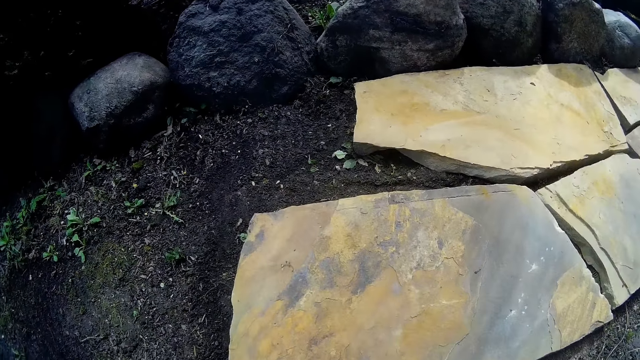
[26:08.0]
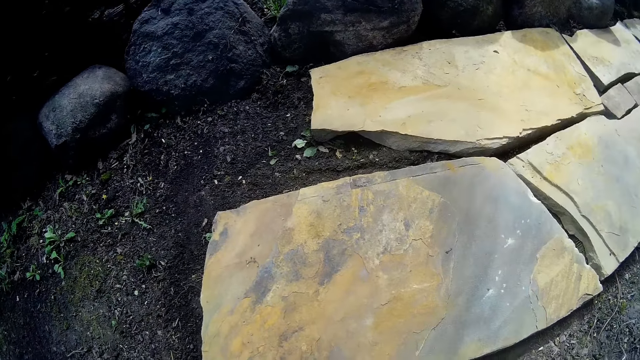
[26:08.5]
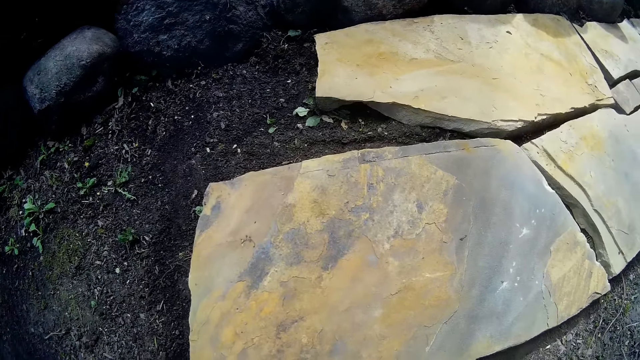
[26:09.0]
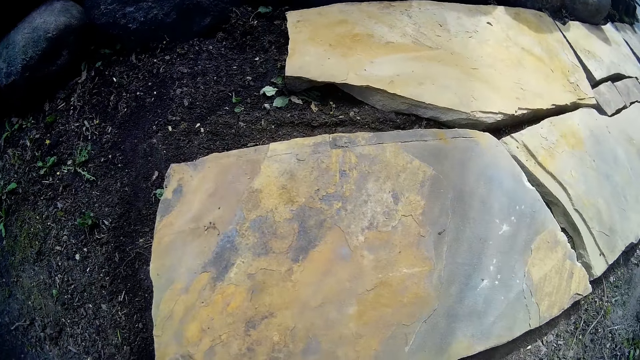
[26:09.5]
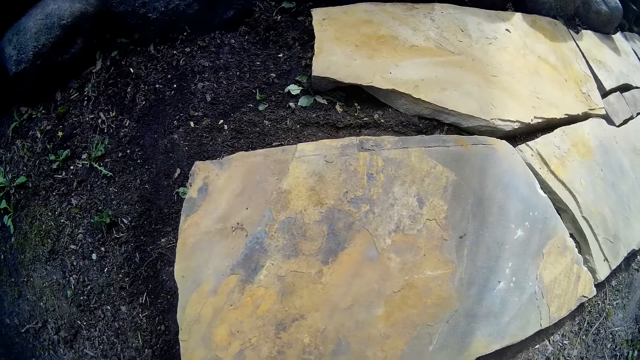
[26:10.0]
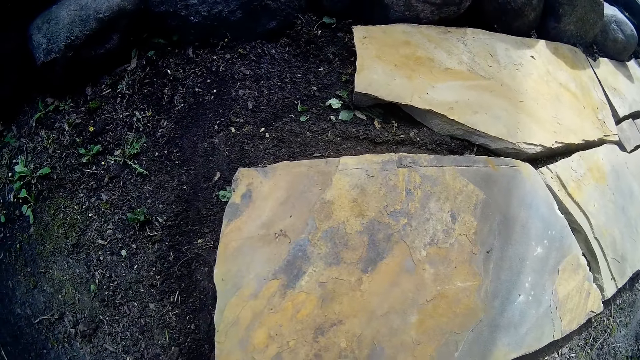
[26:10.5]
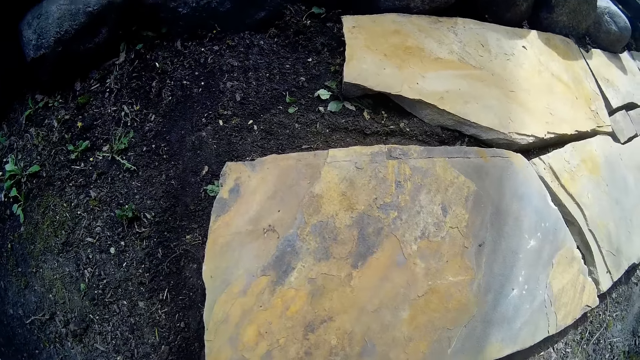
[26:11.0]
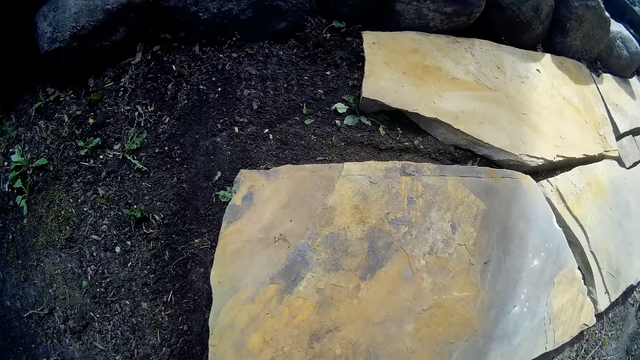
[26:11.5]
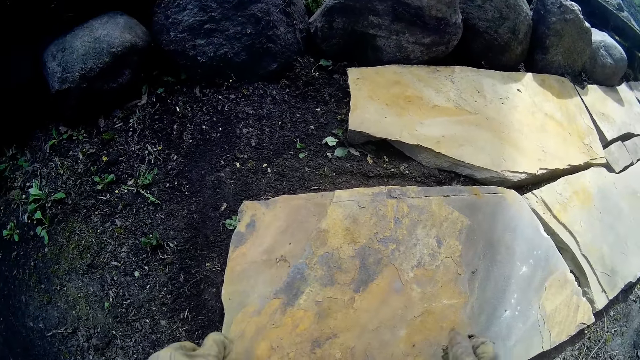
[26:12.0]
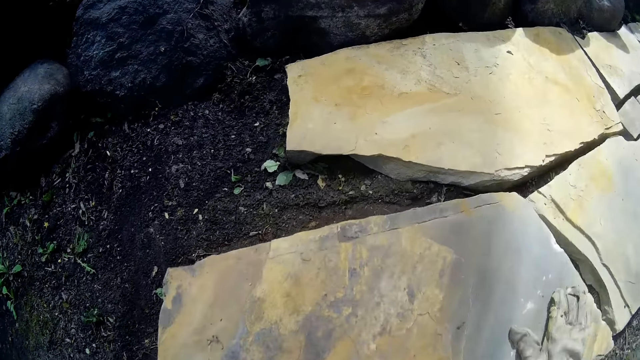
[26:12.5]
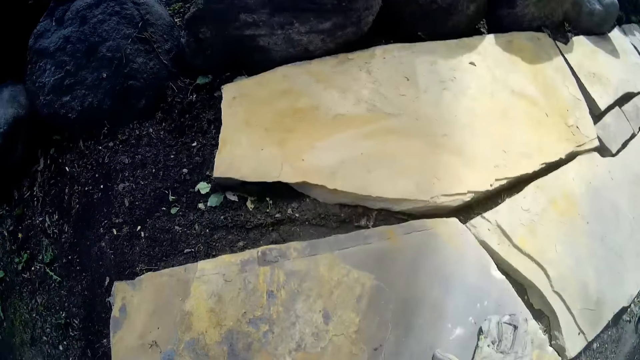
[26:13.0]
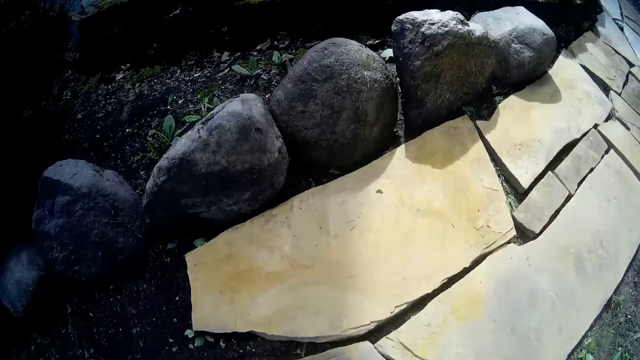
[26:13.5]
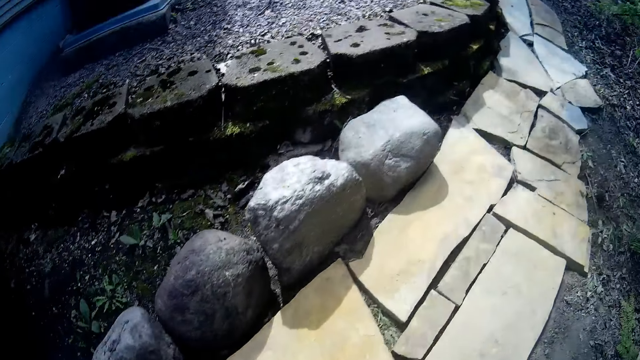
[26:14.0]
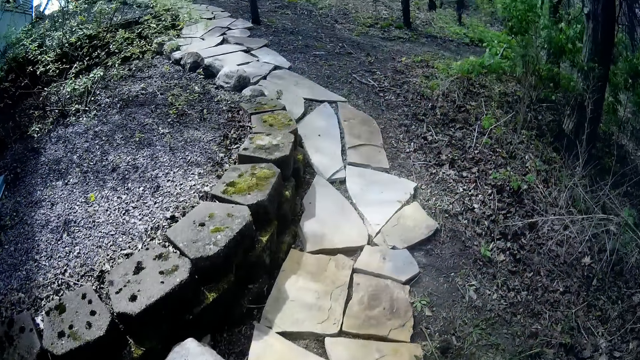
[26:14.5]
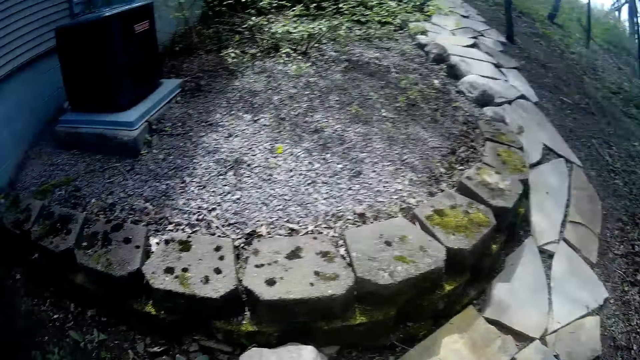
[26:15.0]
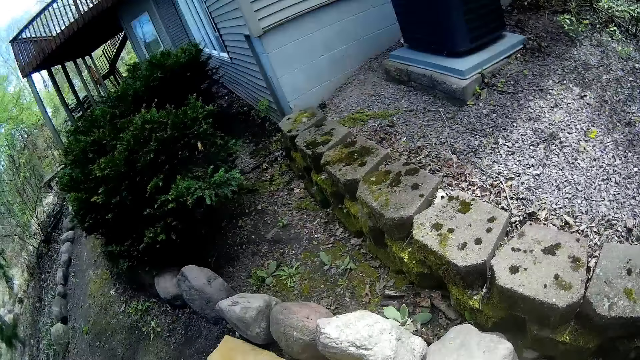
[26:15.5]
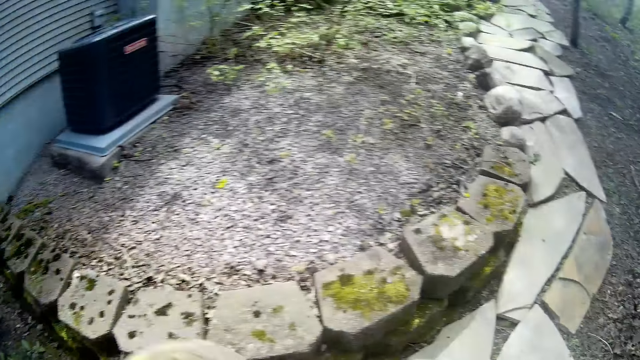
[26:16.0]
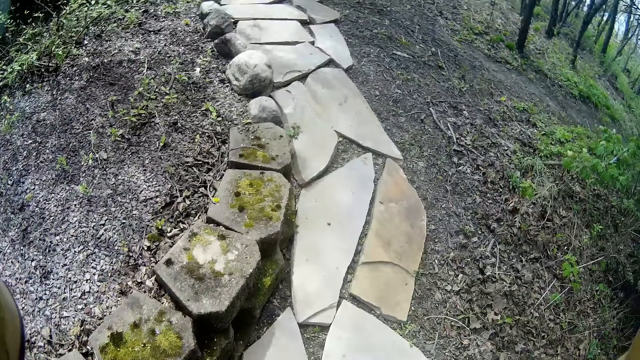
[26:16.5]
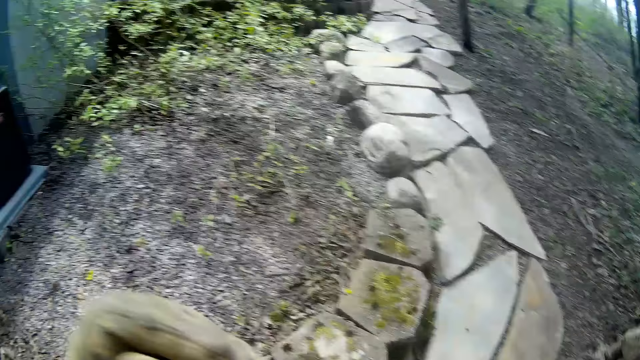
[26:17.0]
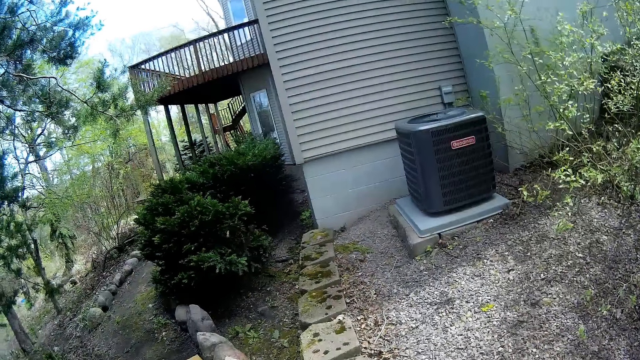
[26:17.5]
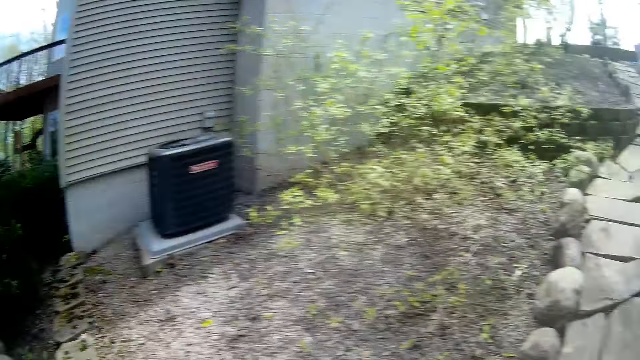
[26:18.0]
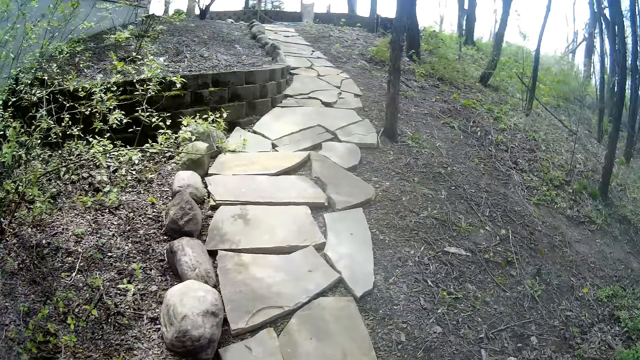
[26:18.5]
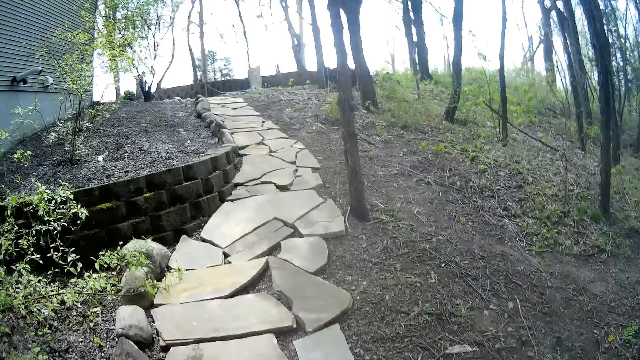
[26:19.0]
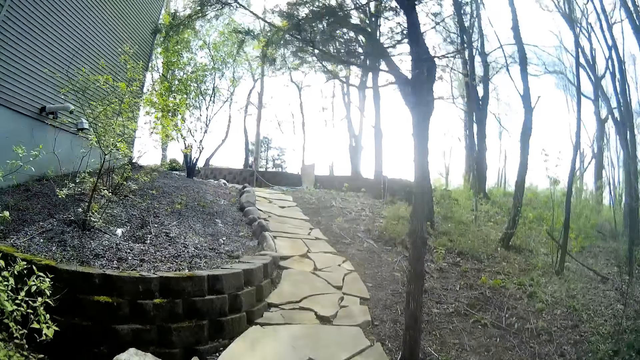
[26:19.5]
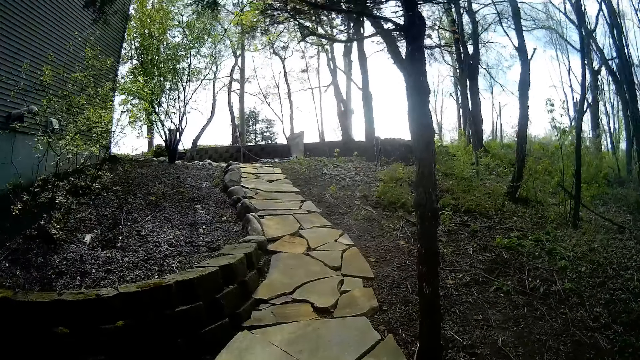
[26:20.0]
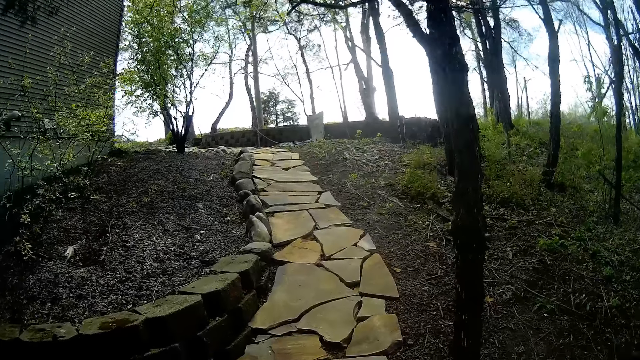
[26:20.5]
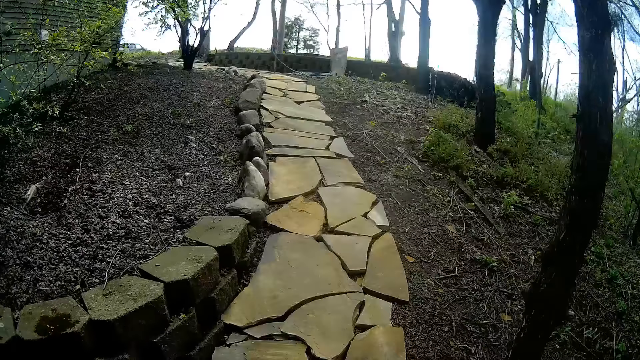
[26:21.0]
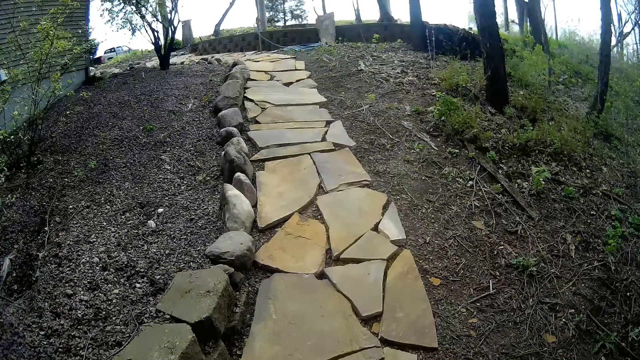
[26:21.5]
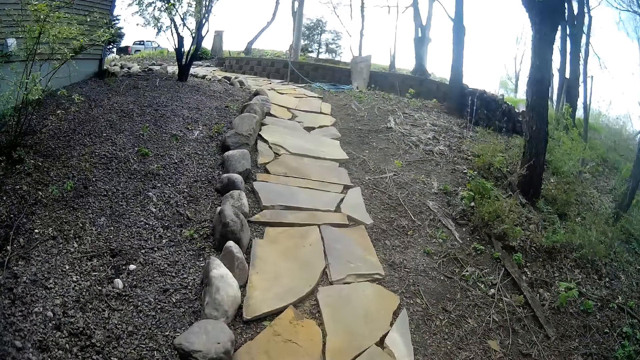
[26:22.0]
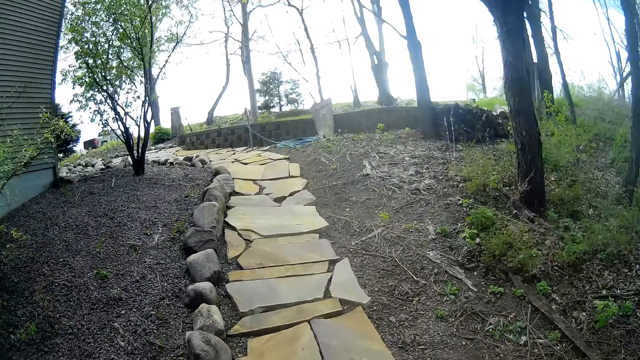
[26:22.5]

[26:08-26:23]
The camera wearer touches the tile. He places his hands on the slab on the pathway. He walks around the compound. He walks from the pathway to a garage.

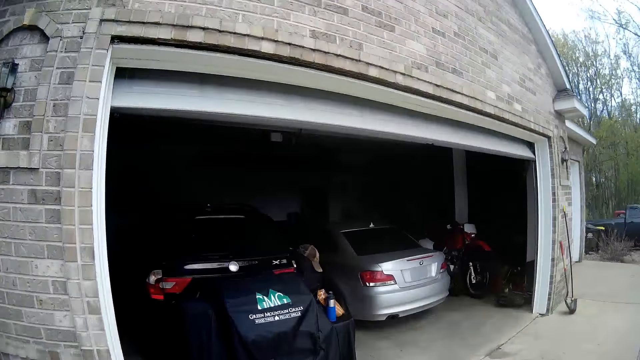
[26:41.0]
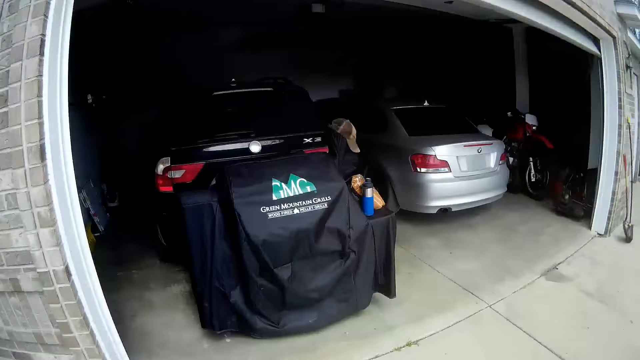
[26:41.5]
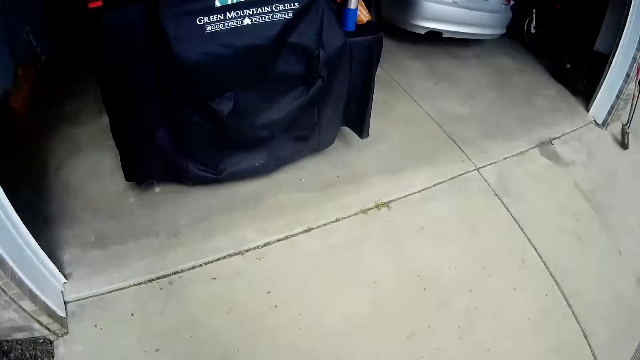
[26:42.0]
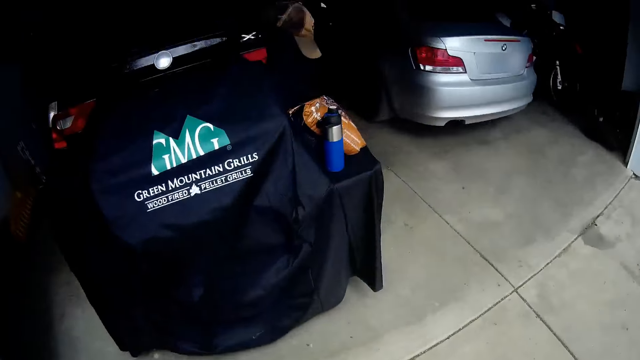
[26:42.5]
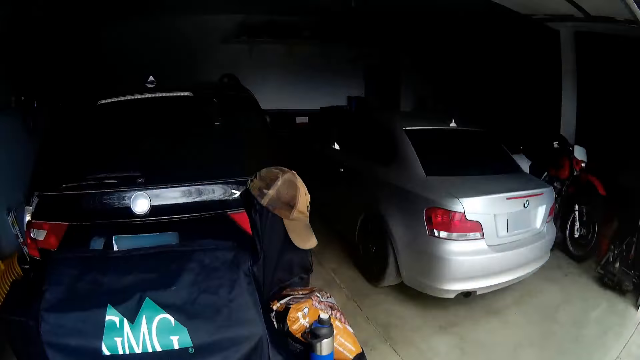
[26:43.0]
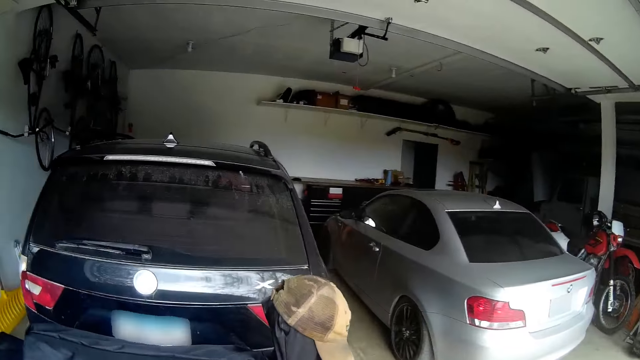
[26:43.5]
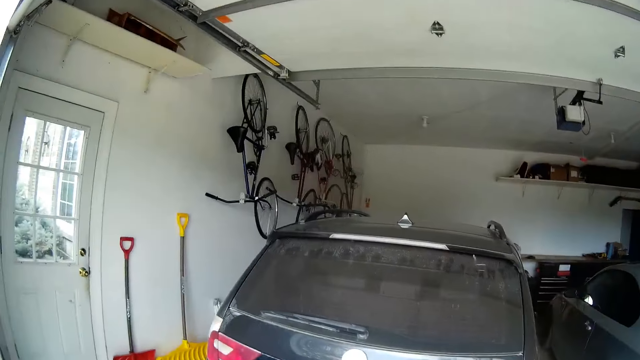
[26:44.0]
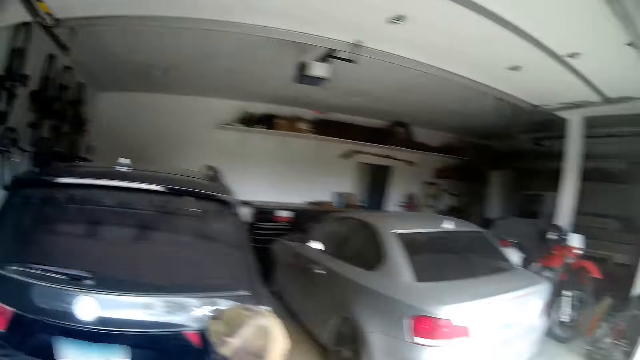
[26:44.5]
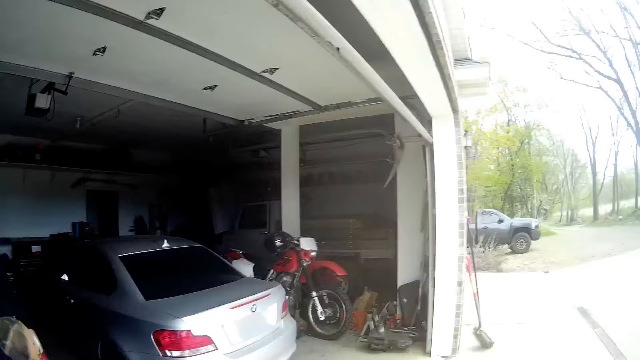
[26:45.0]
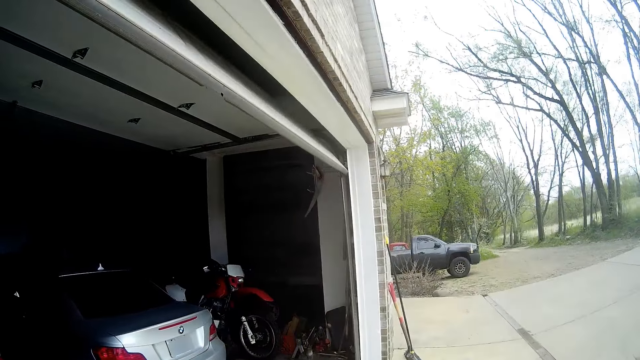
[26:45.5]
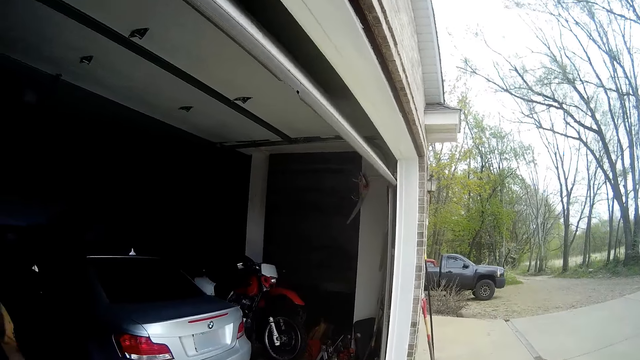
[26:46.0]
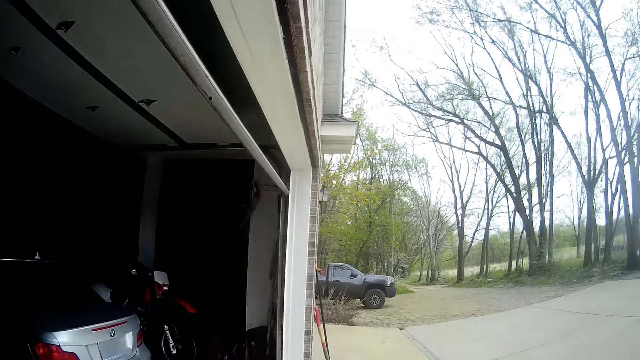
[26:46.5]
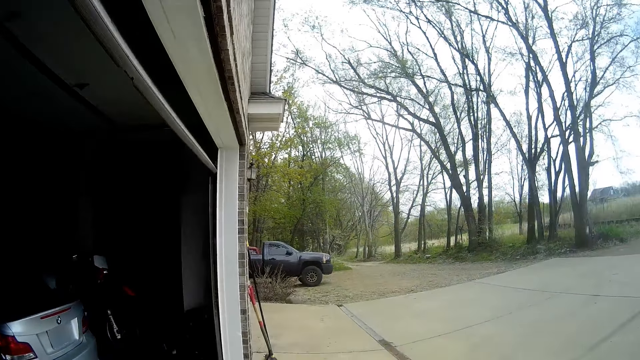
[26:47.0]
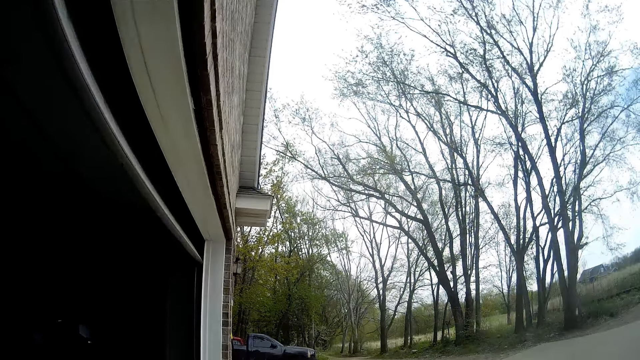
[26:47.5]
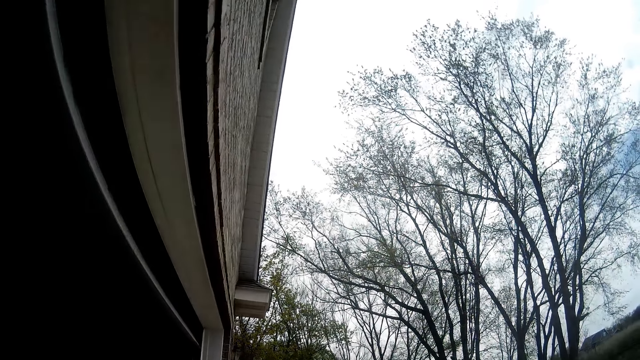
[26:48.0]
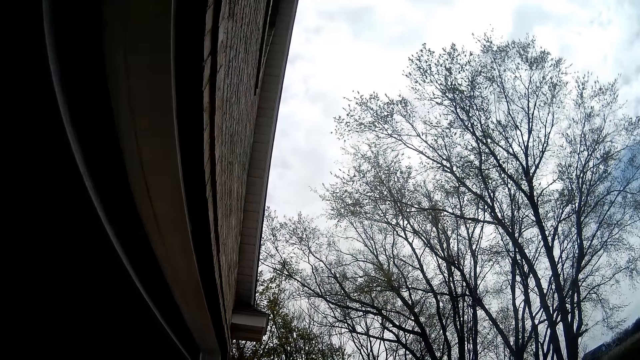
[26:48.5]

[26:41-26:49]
The camera wearer walks into a garage.
